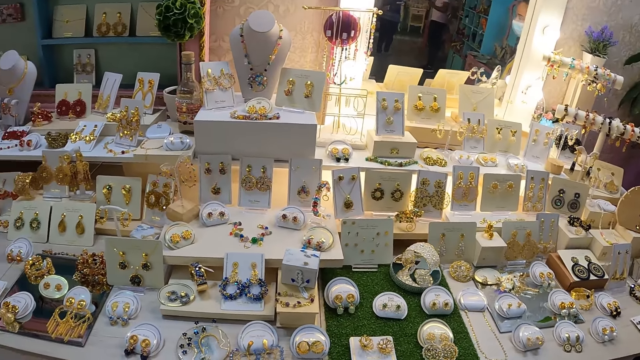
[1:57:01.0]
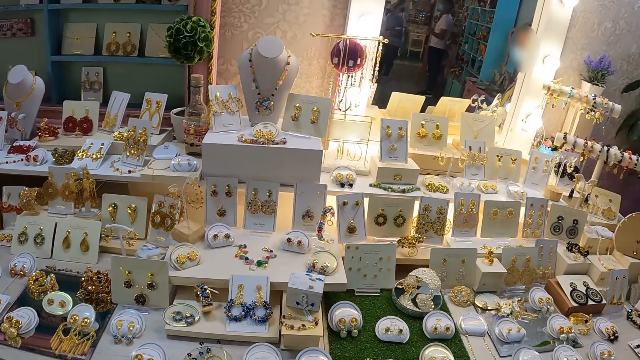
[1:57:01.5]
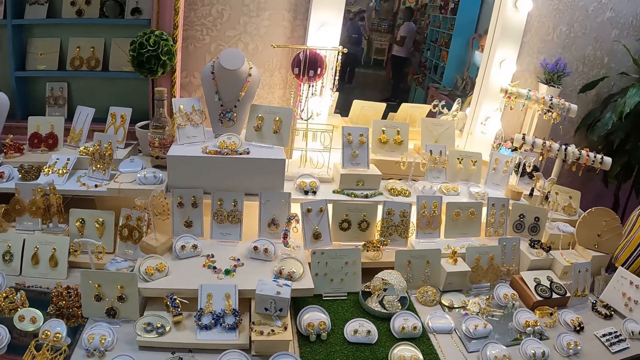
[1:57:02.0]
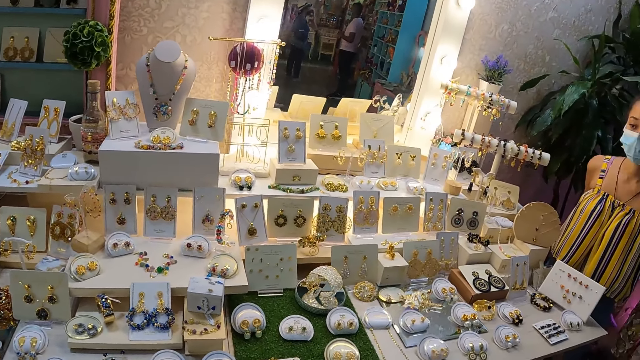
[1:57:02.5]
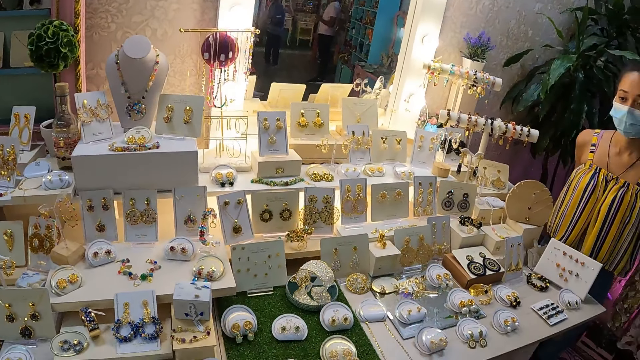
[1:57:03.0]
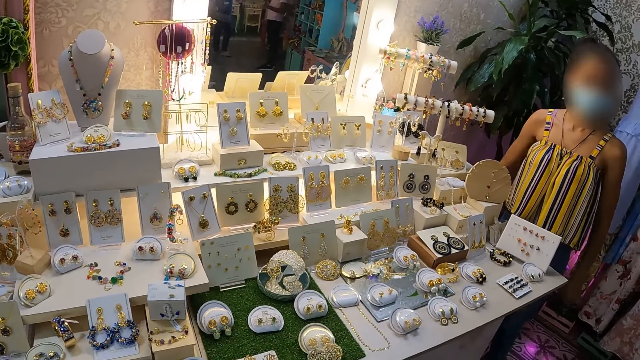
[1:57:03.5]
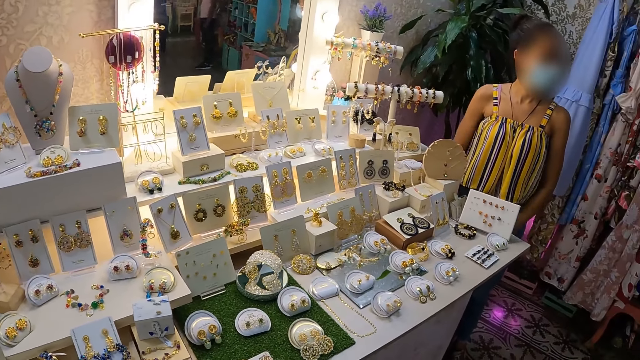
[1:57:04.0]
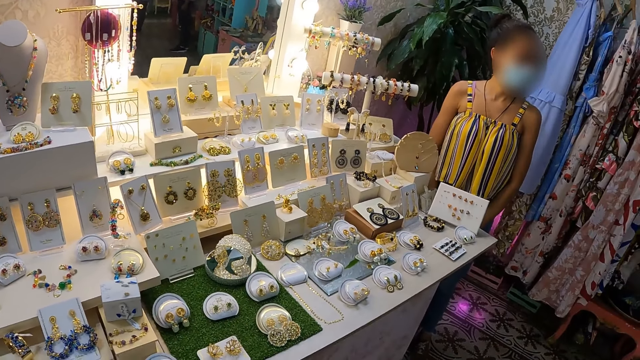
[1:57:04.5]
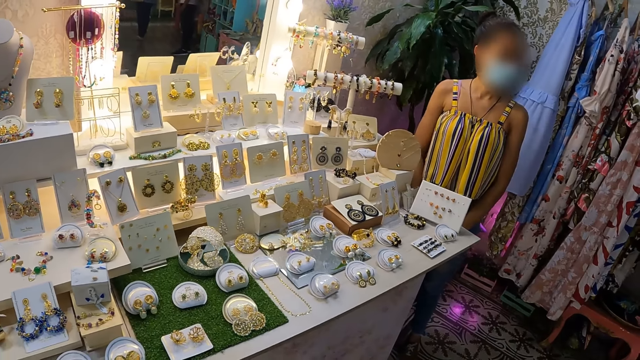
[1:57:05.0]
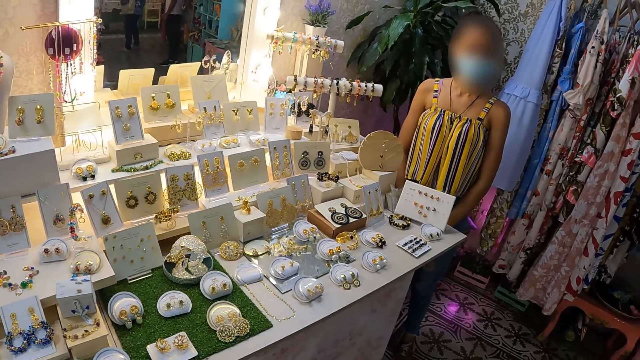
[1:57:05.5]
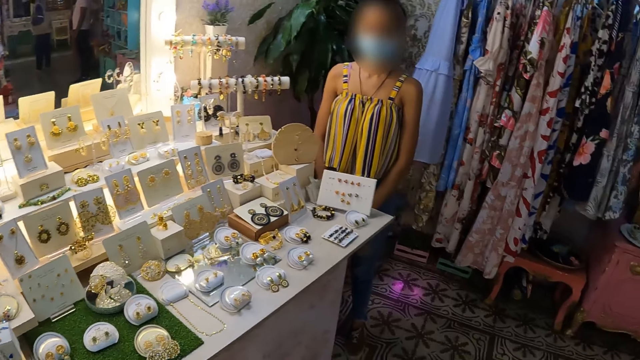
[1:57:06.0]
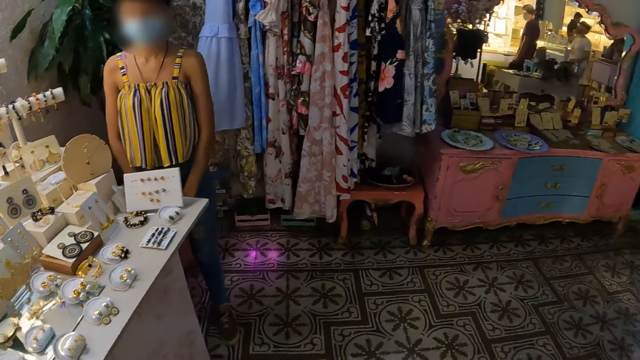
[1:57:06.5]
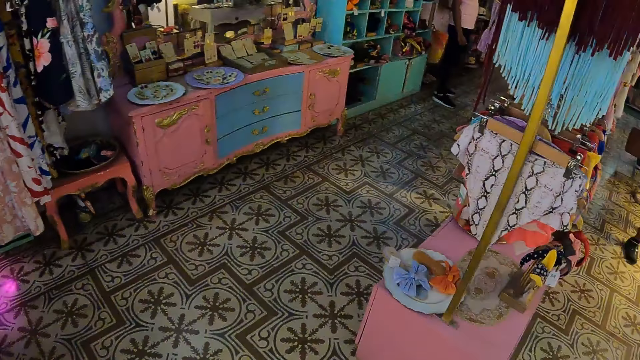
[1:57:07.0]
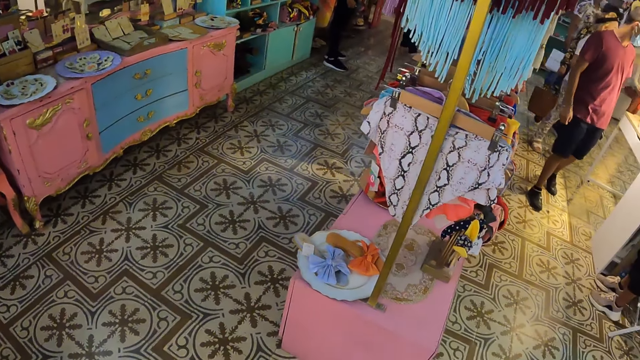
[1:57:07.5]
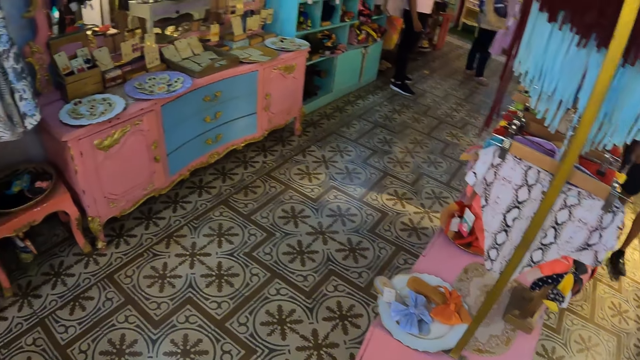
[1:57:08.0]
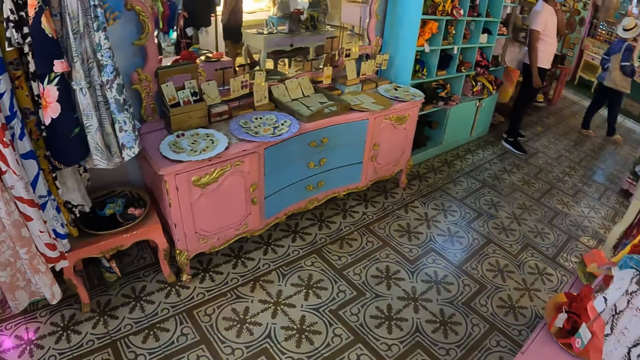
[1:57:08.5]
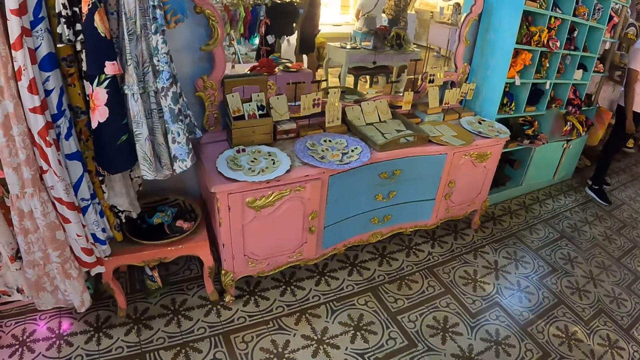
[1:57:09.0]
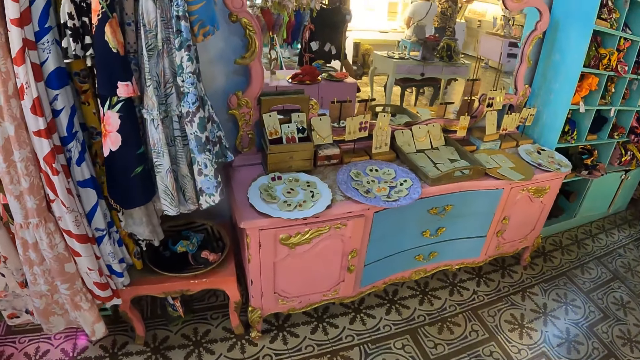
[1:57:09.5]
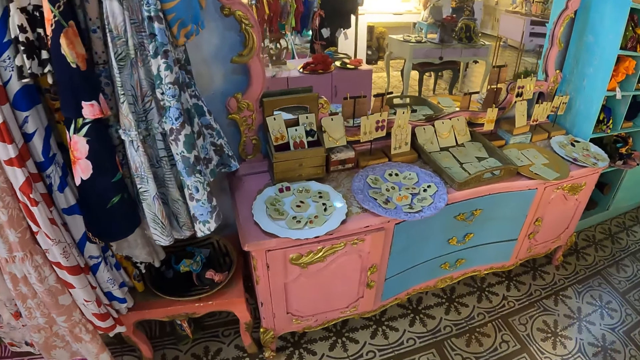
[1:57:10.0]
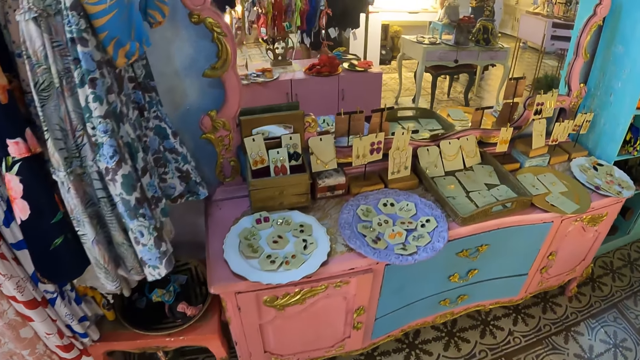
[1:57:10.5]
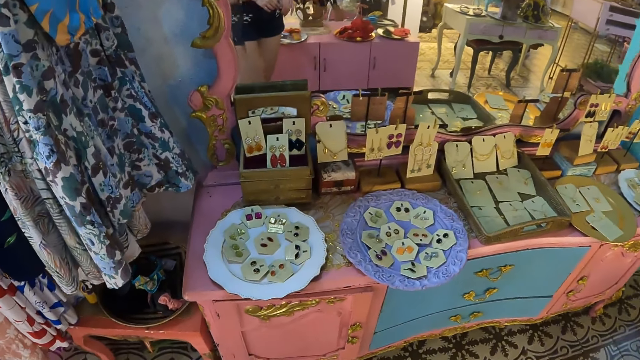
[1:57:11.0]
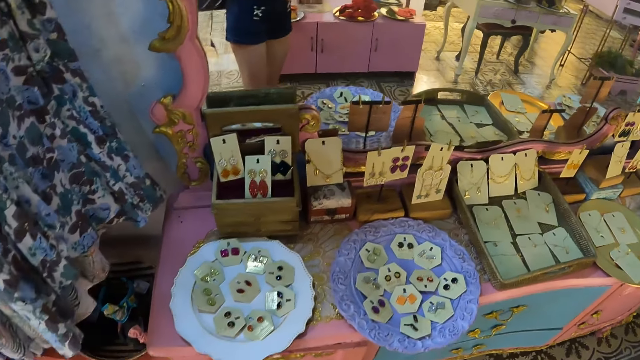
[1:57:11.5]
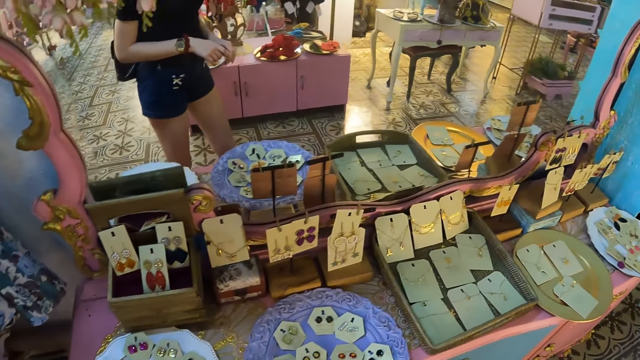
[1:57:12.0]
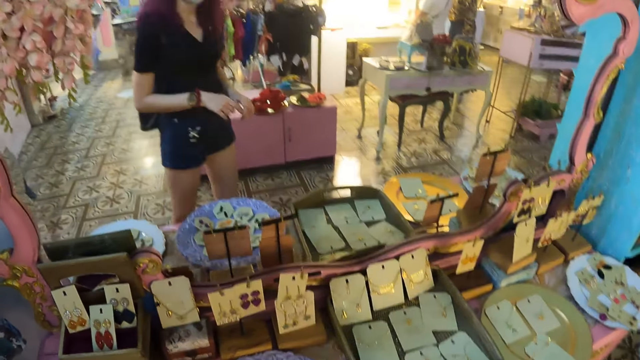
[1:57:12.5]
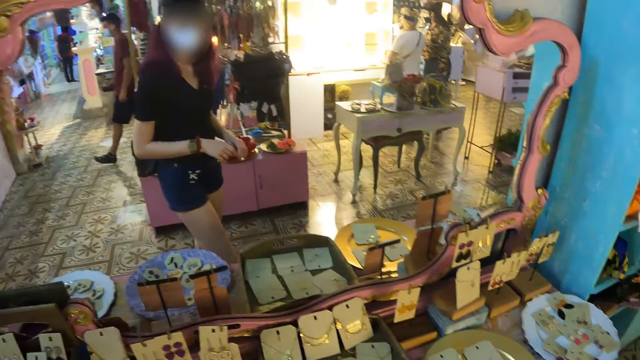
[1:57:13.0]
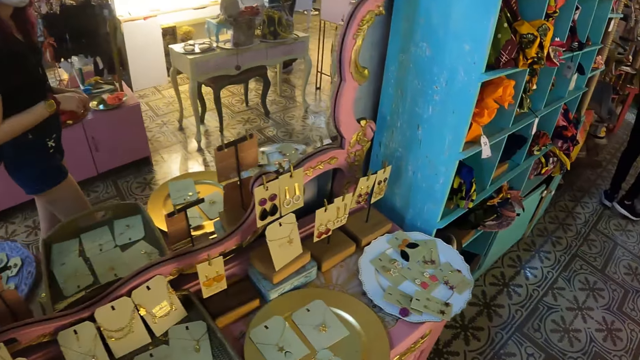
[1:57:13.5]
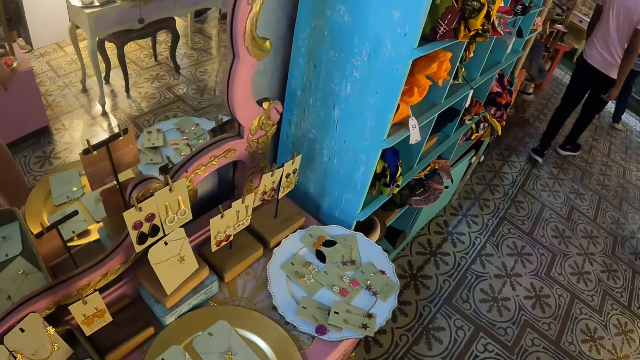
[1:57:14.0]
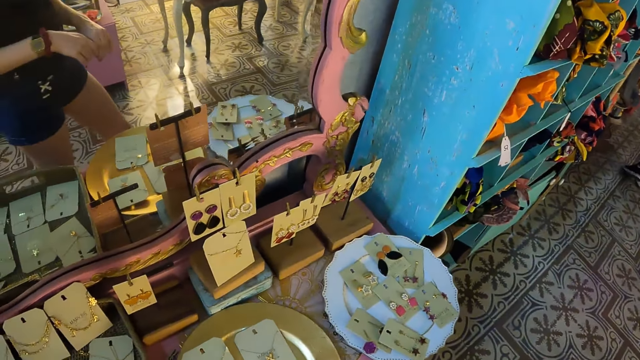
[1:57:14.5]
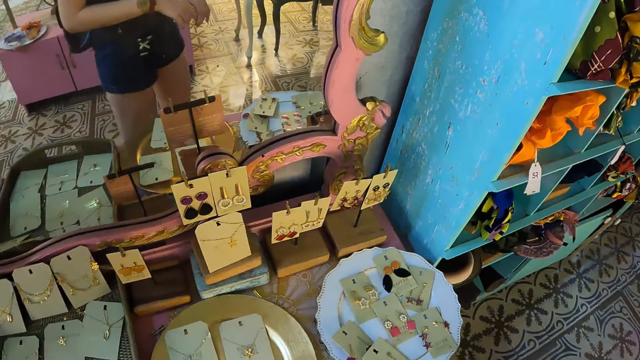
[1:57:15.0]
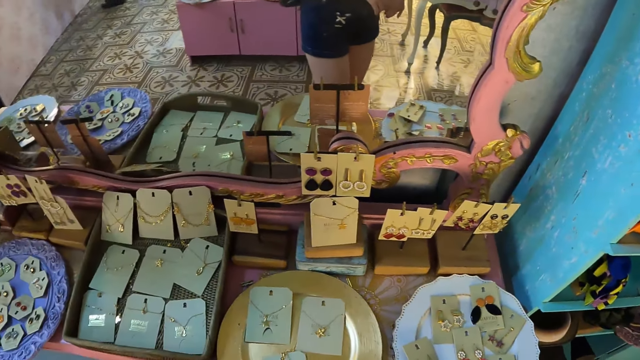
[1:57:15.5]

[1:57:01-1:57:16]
The camera wearer walks in a fashion and accessories shop. They stare at the jewellery.

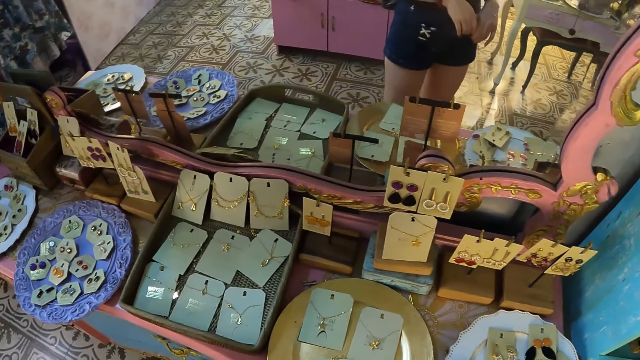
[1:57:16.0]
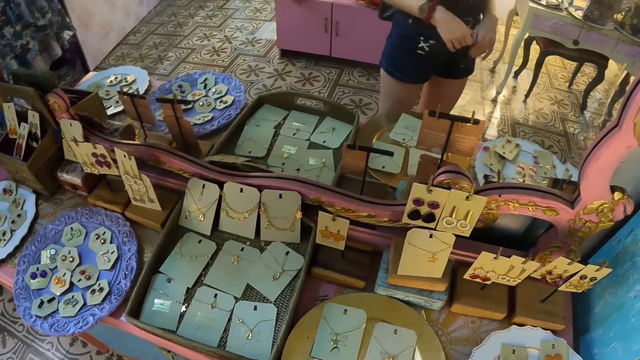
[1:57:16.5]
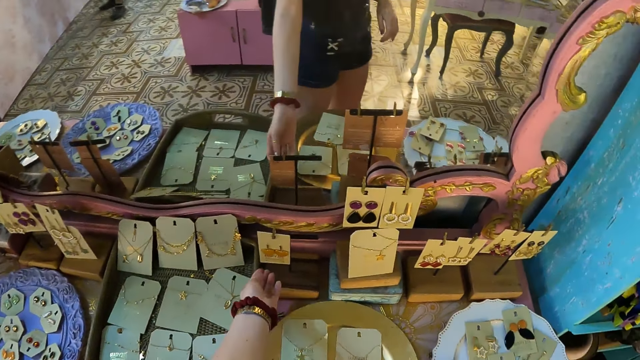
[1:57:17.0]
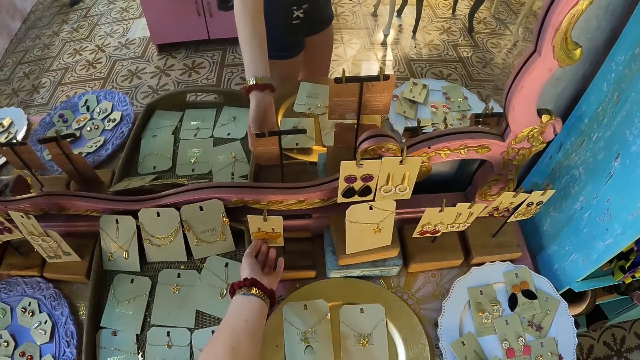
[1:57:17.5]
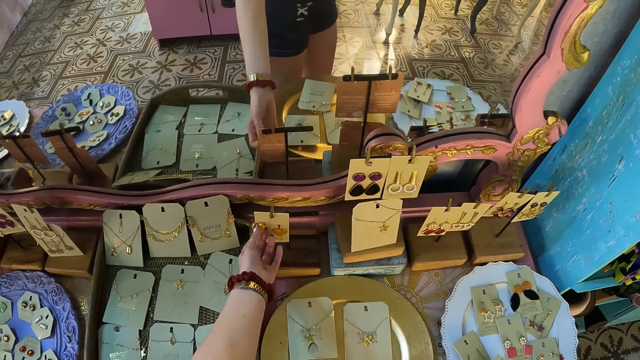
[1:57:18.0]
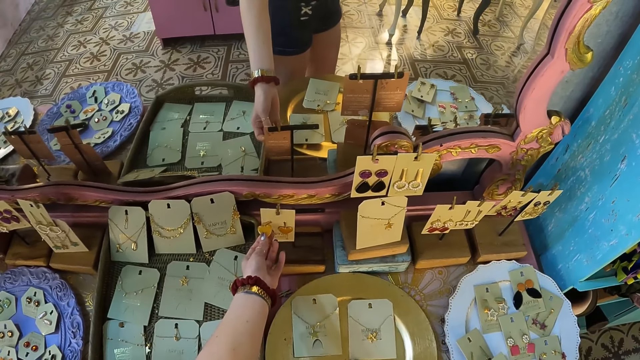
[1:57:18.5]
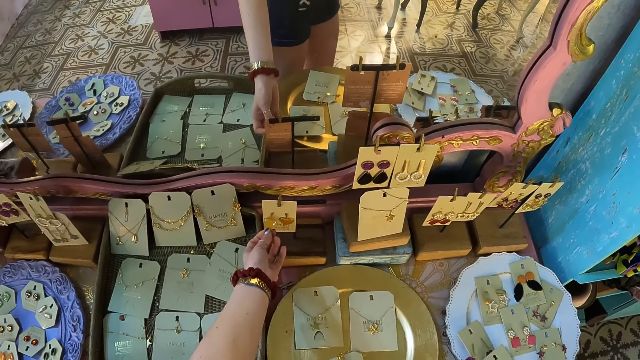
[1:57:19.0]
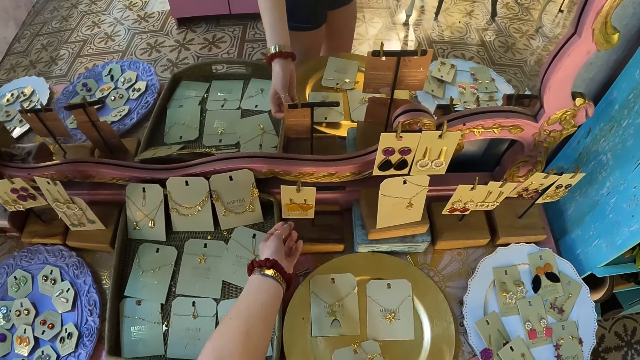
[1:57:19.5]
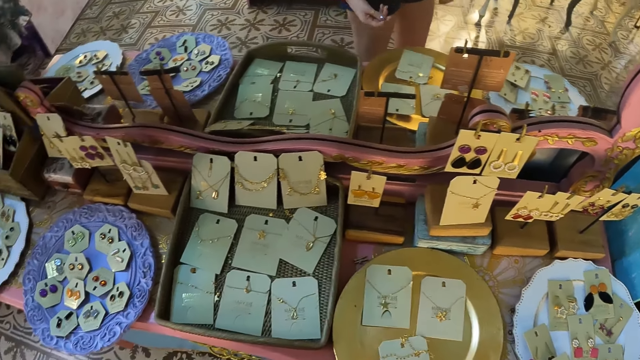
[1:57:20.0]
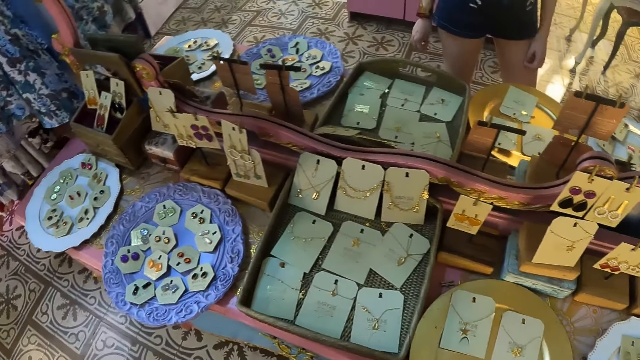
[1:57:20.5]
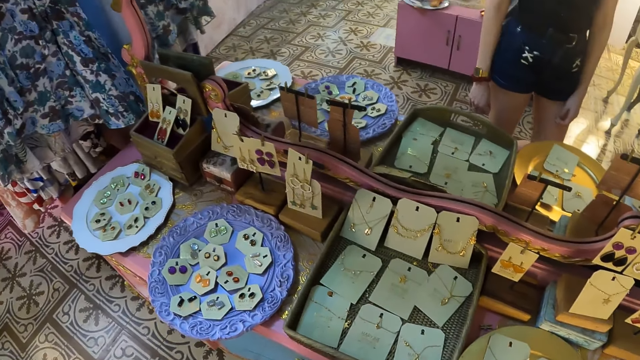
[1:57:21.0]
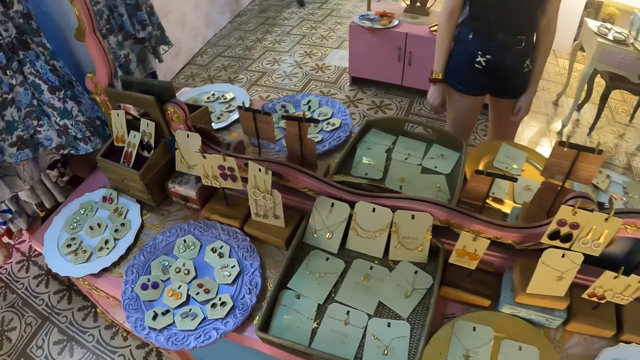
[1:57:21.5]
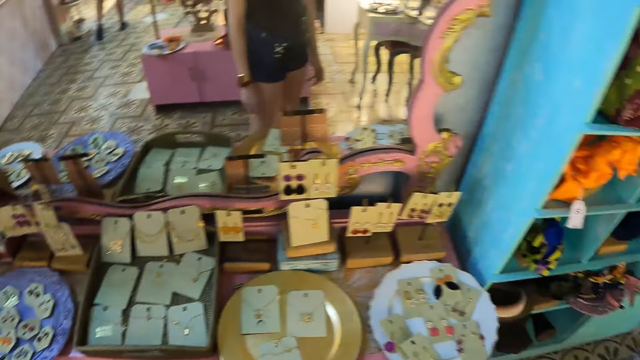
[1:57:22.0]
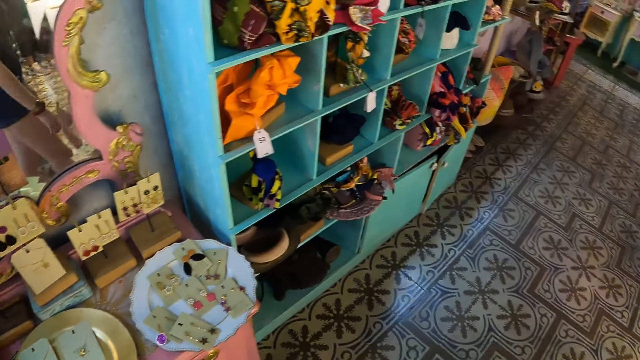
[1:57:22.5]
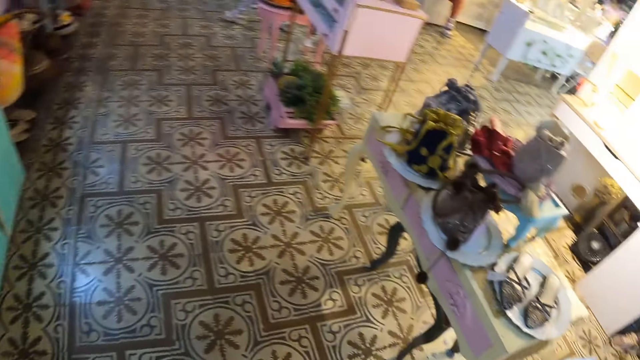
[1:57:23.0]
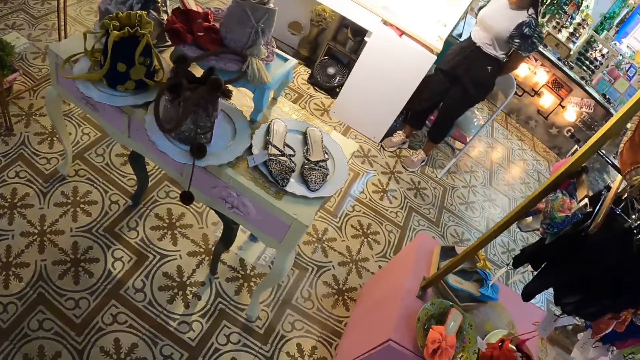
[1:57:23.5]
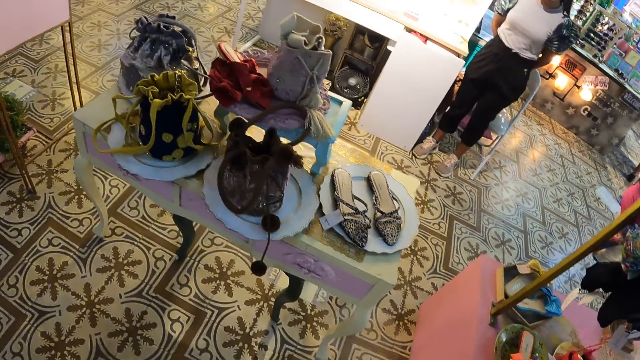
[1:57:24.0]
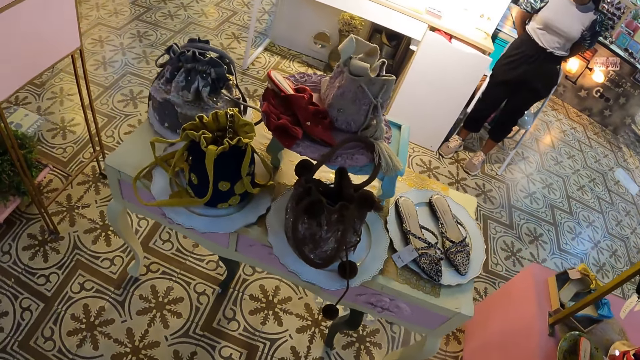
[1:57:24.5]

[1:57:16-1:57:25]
The camera wearer looks at the earrings. They touch an earring. They look around and walk around the store.
